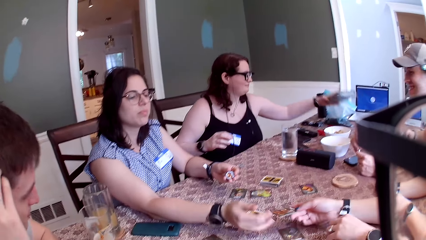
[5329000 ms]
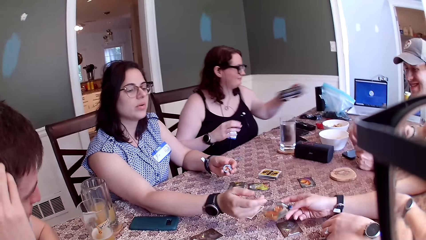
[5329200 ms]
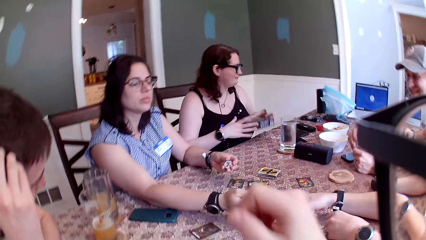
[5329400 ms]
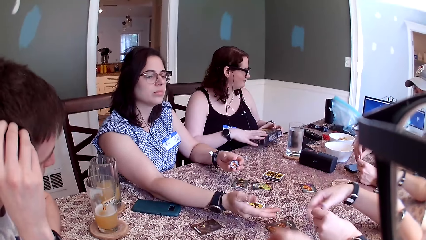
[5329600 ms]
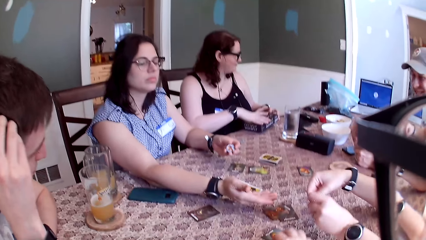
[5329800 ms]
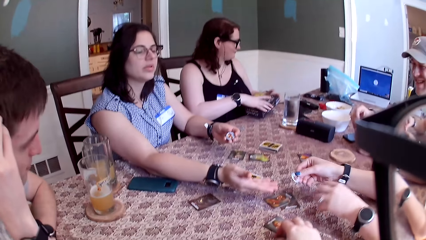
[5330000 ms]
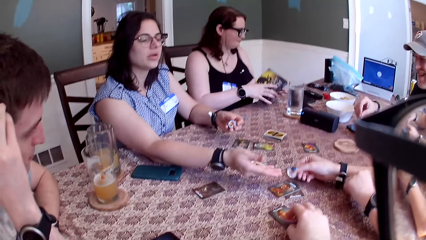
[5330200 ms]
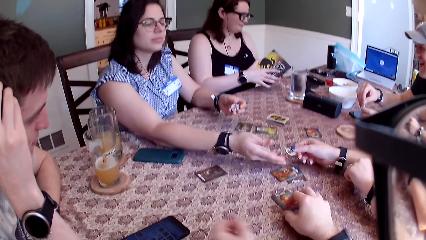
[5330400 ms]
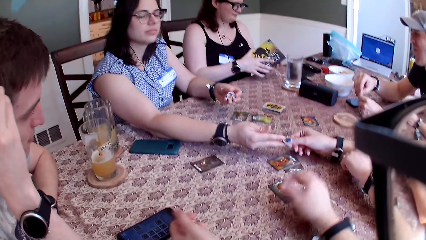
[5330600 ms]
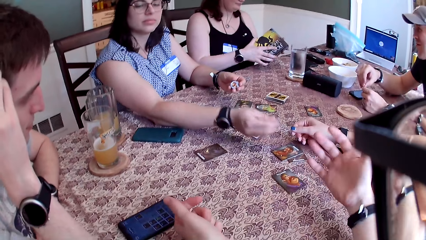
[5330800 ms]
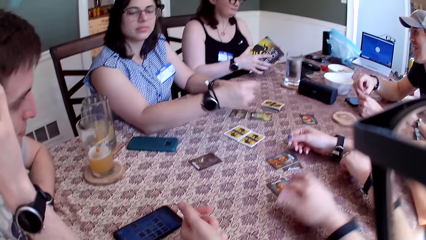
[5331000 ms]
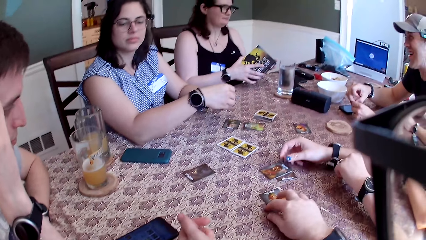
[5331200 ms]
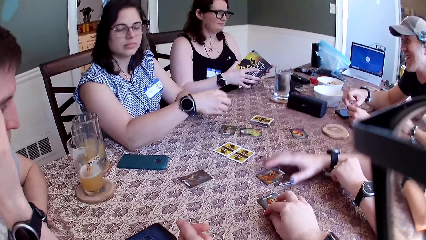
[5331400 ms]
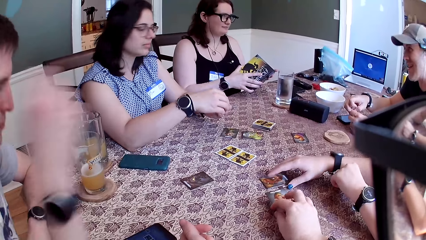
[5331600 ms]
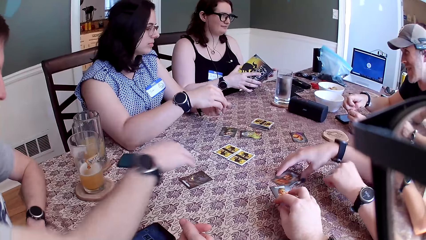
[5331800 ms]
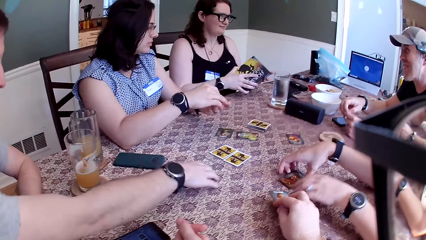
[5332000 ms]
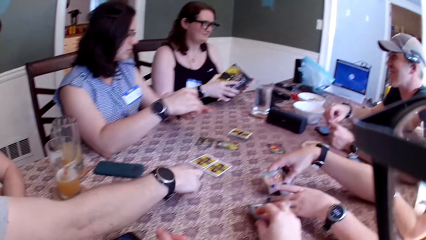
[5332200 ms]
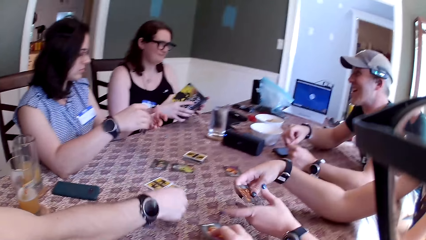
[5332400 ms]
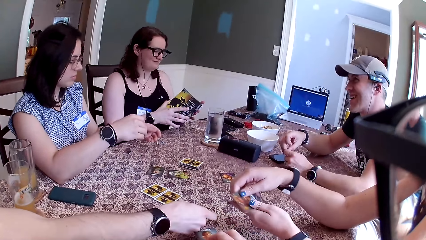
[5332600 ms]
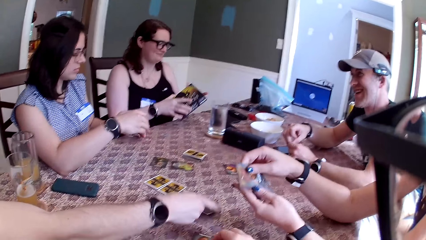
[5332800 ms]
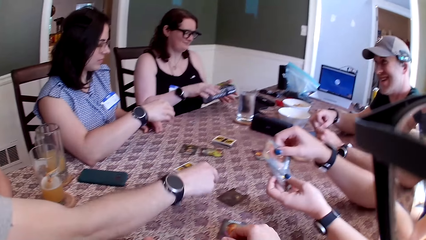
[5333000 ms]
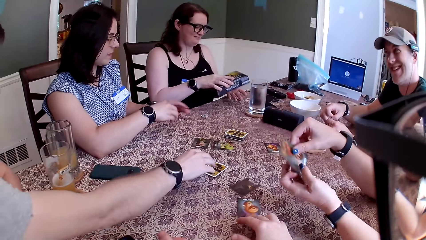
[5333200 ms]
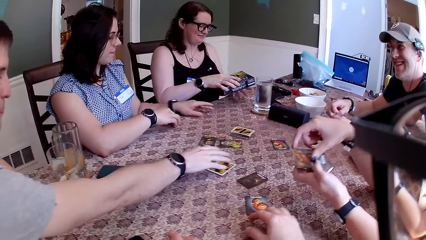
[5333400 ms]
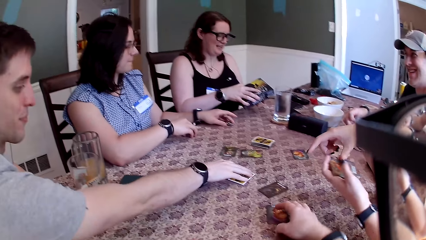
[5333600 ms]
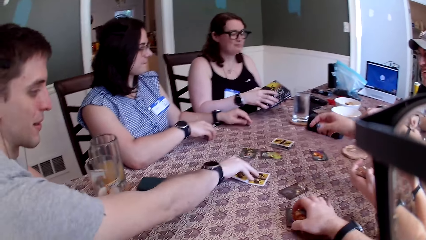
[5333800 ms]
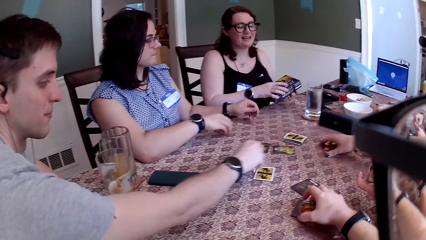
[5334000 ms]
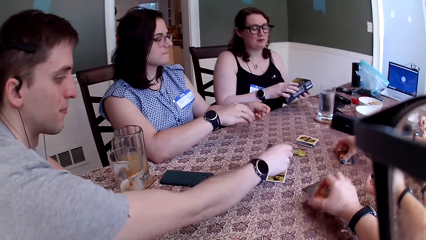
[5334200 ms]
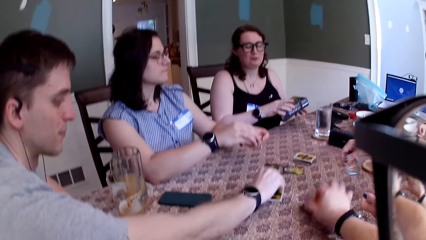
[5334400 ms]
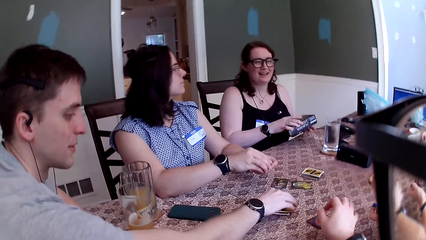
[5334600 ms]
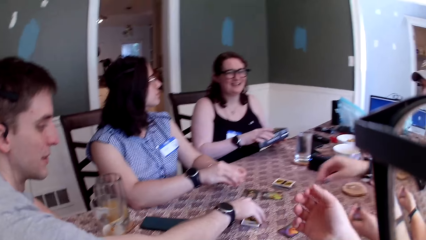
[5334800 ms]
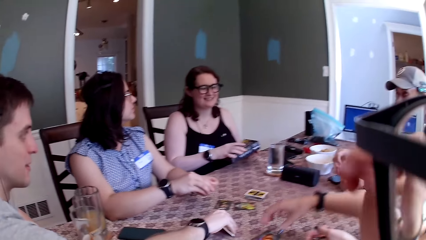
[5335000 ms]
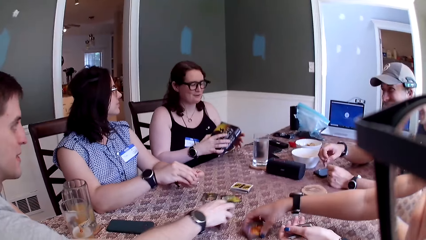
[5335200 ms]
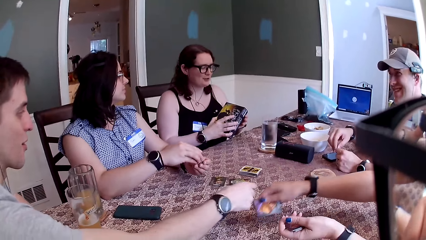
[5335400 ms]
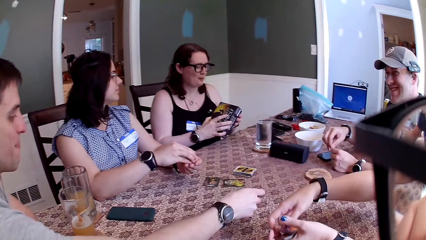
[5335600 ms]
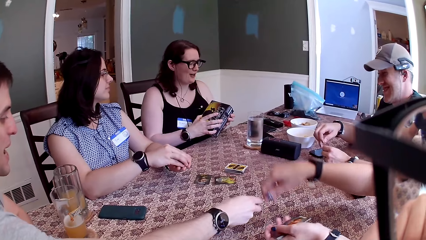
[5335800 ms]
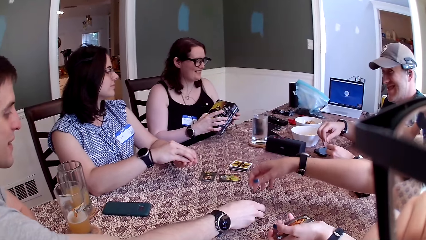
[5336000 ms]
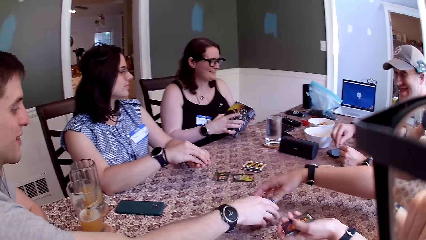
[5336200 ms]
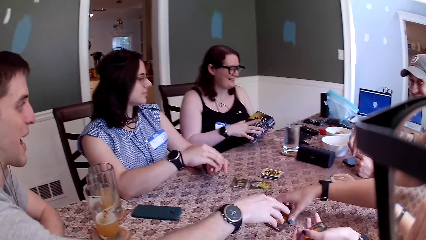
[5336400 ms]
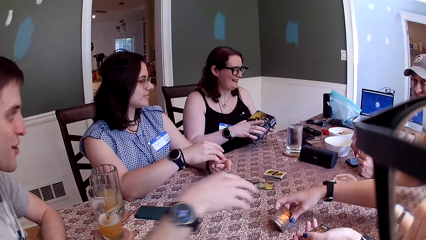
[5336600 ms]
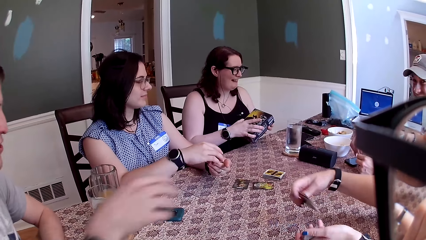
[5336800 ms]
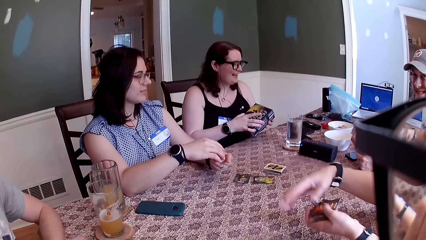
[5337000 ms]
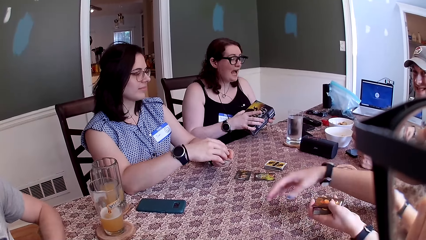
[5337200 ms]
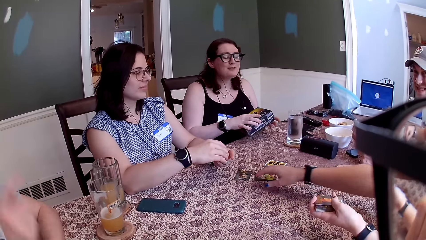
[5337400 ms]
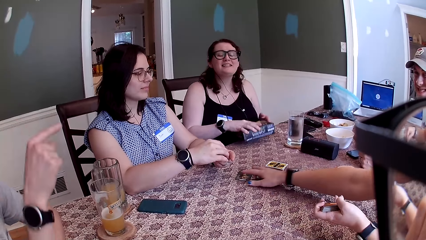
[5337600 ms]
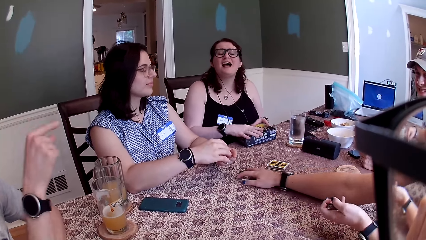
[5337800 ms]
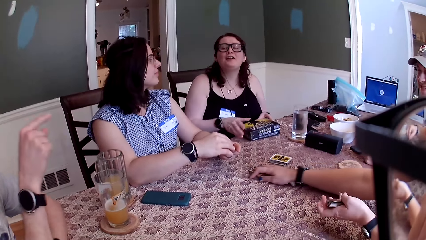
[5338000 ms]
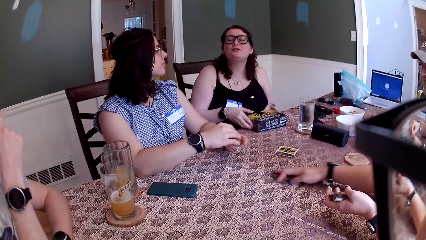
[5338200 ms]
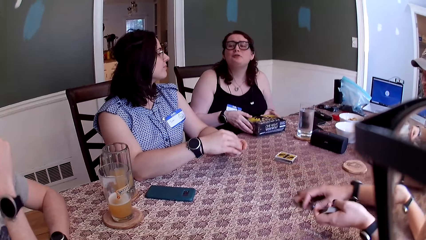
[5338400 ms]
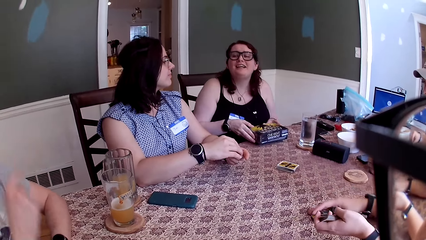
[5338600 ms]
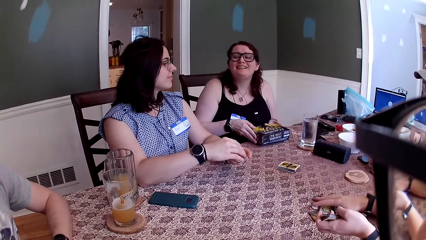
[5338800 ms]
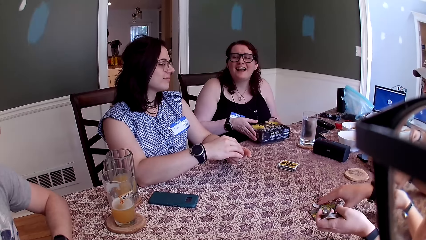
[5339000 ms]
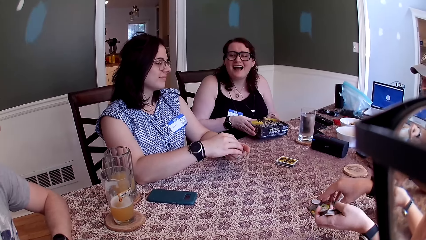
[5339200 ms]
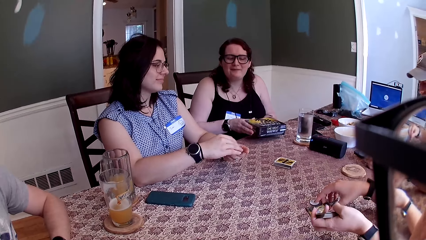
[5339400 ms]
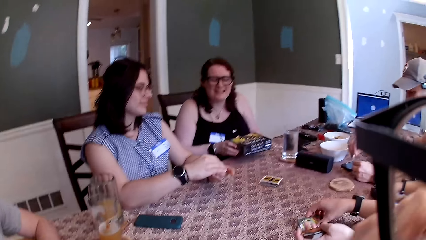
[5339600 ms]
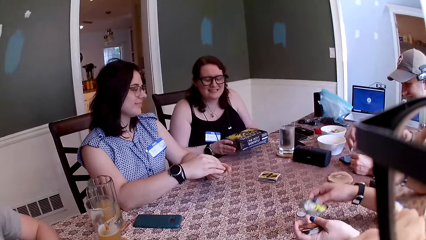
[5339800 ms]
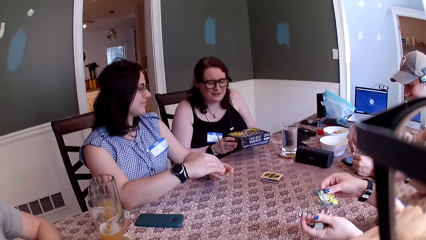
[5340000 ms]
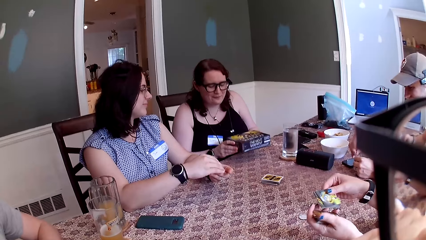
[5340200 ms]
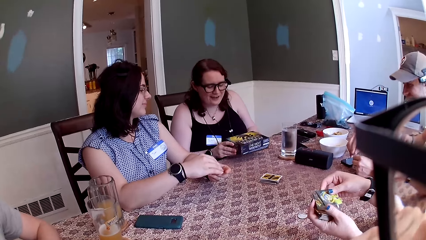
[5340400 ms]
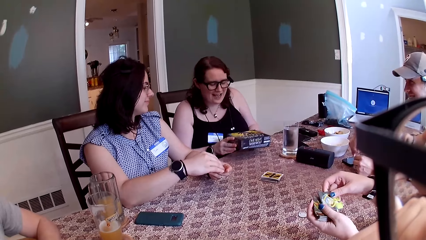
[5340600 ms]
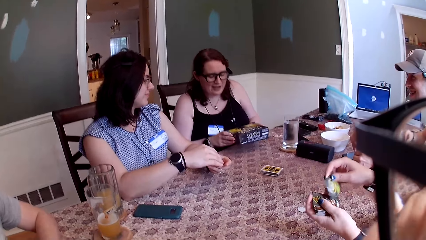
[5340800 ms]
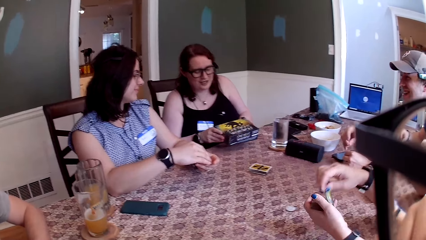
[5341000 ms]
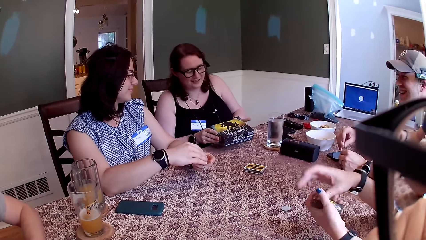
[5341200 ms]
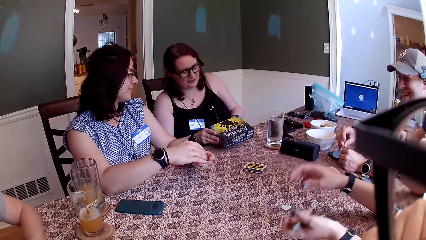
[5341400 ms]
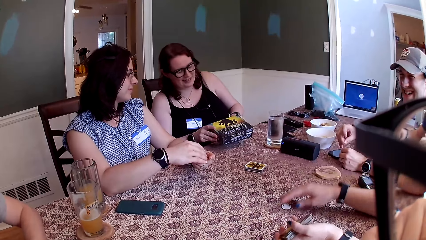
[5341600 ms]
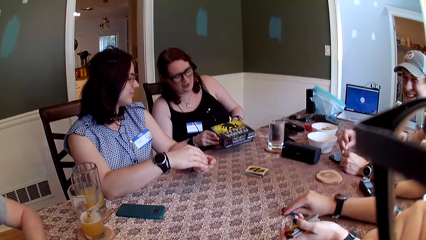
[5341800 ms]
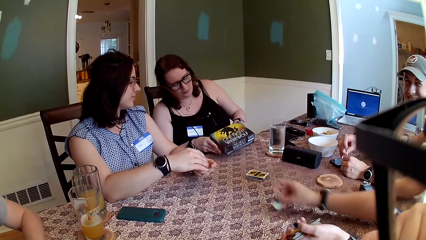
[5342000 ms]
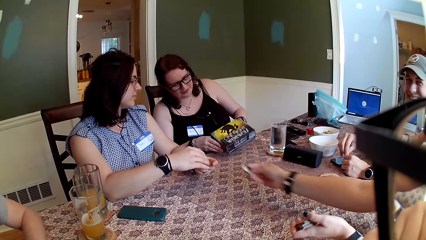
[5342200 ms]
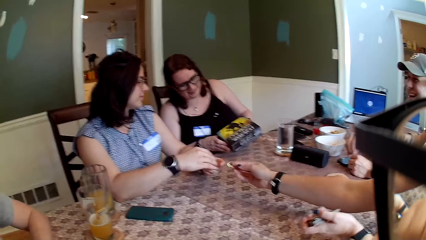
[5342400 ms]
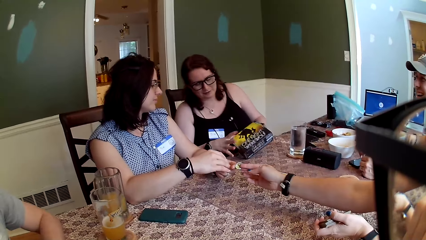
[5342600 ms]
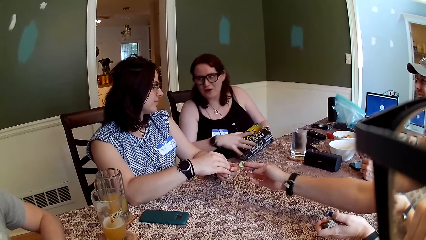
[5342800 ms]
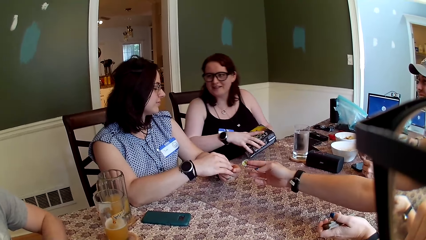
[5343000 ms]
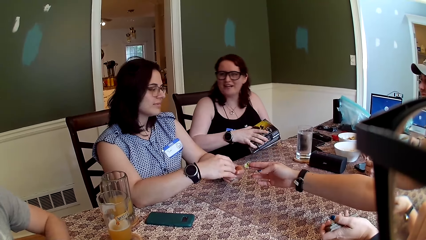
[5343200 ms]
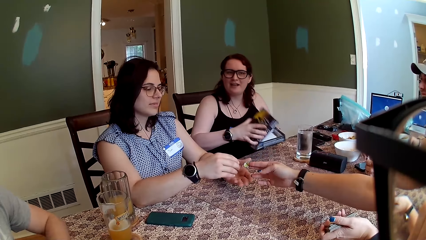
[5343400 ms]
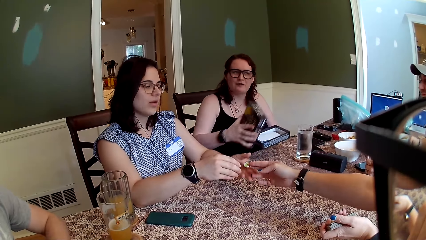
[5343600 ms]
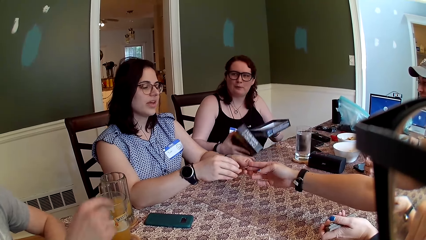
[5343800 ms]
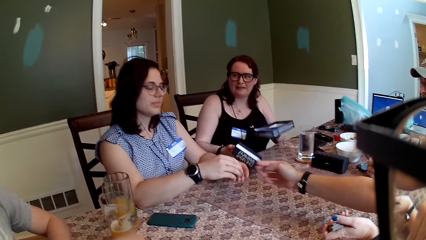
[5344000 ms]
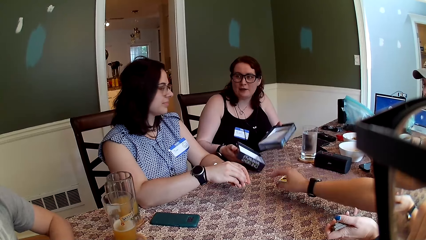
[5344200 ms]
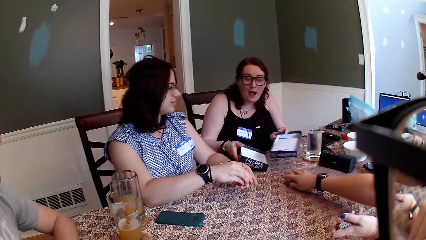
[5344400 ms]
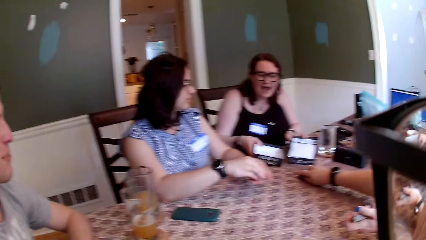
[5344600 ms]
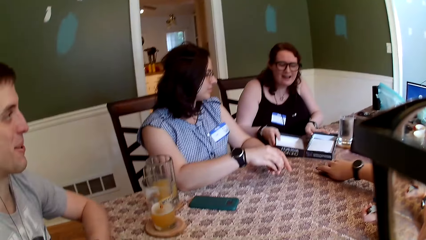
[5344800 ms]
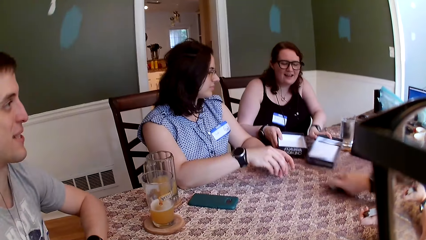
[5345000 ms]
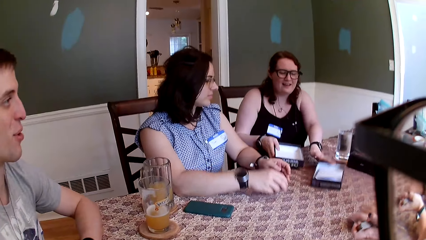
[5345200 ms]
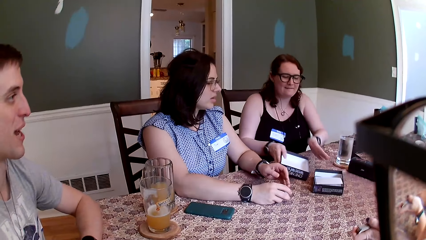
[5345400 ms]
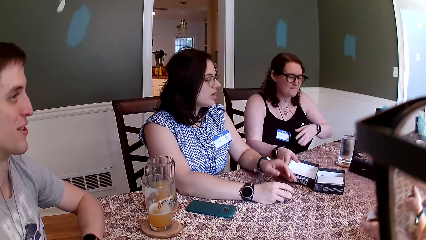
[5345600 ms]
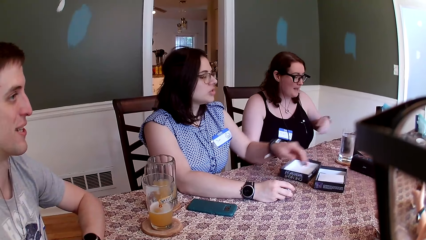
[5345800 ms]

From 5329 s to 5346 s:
A woman brings a box from the table with her left hand. A female gives another female the chips. Another woman collects a card from a third woman. The camera wearer places a card on the table. A man converses with the first woman. The camera wearer lifts the card from the table. The first female picks a card from the table. A male moves a card on the table. The first woman speaks to the group of people. Another man picks a card from the table with his right hand. The camera wearer picks a card from the table with his right hand. The third woman picks a card from the table with her right hand. A third female converses with the male. The camera wearer drops the card on the table with his right hand and moves his right hand towards his face. The first female picks cards from the table. The third woman picks a chip on the table and gives the chip to the second woman. The first woman opens the box with both hands. The second woman collects a chip from the third woman. The first female gives the second female the chips. The first woman drops the opened box on the table.
